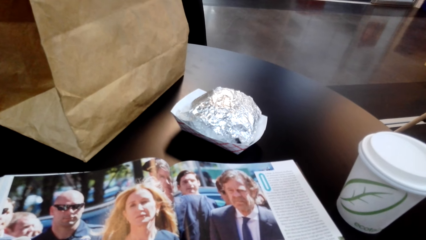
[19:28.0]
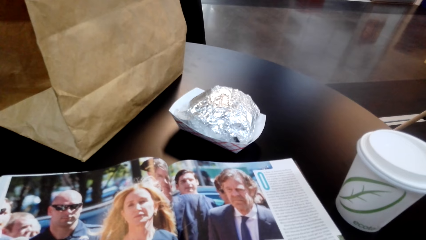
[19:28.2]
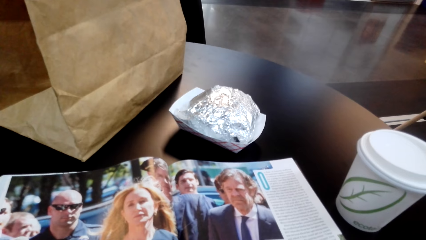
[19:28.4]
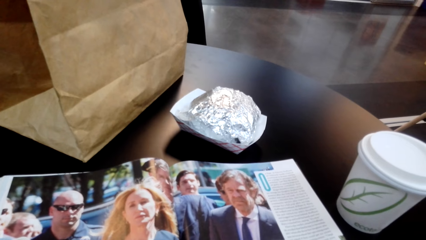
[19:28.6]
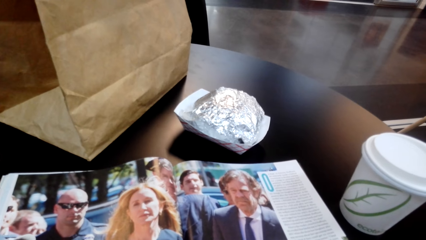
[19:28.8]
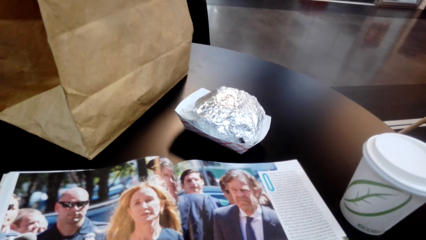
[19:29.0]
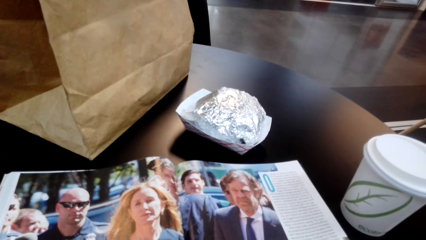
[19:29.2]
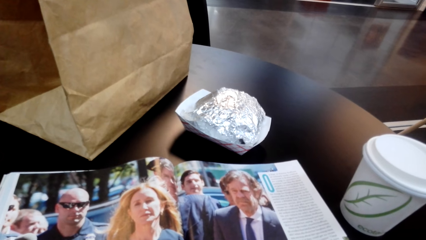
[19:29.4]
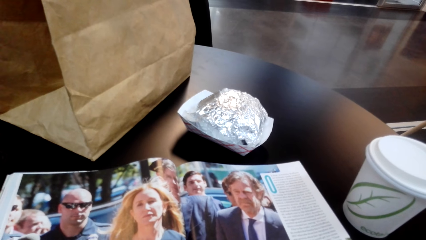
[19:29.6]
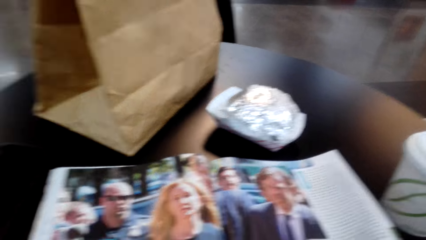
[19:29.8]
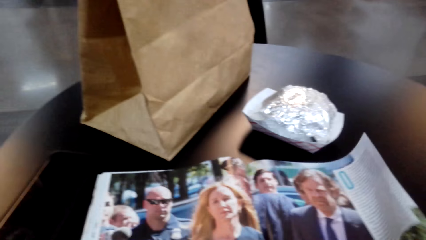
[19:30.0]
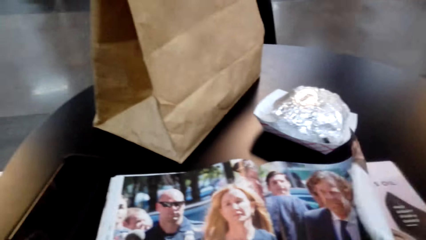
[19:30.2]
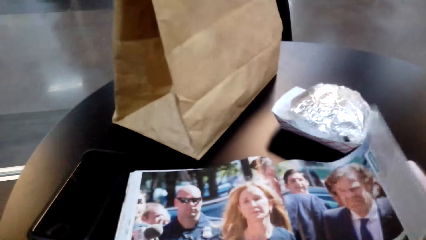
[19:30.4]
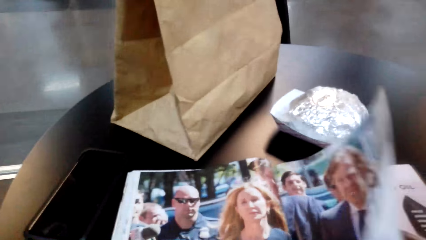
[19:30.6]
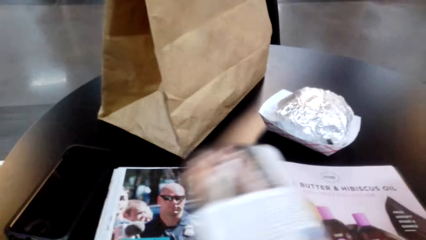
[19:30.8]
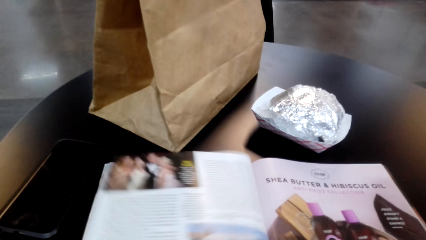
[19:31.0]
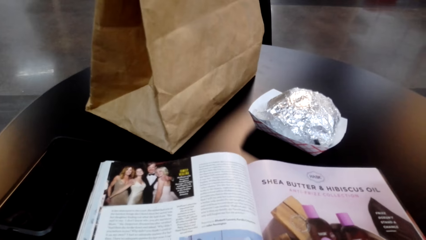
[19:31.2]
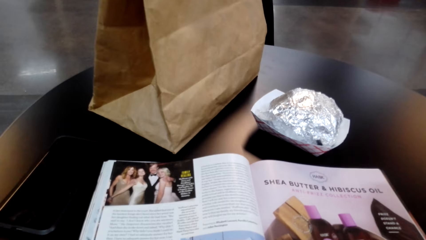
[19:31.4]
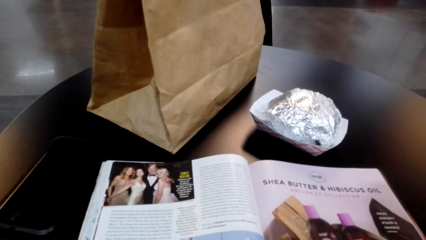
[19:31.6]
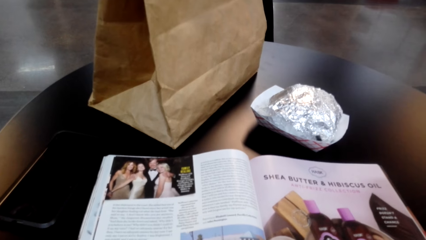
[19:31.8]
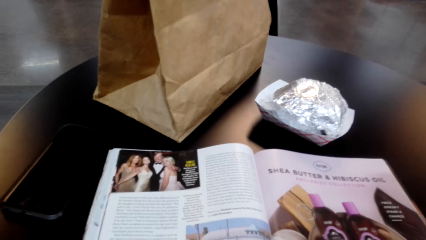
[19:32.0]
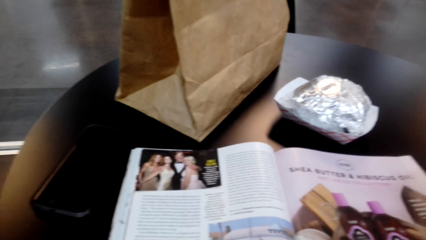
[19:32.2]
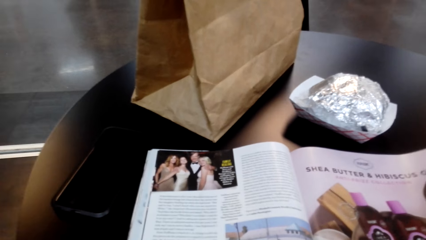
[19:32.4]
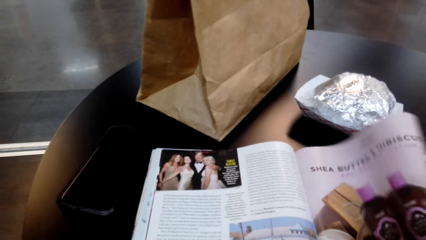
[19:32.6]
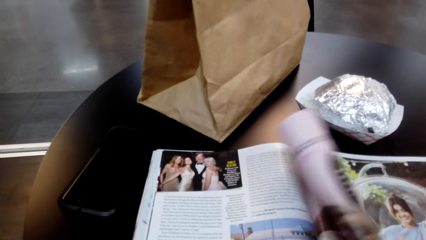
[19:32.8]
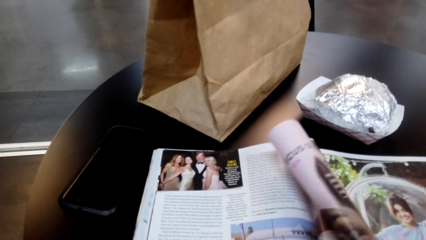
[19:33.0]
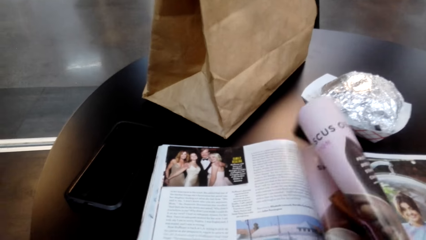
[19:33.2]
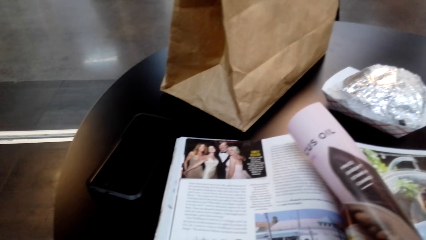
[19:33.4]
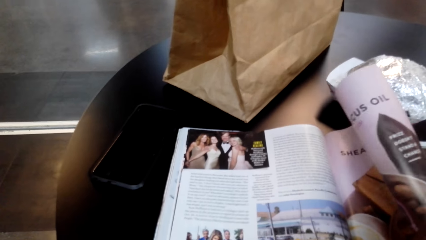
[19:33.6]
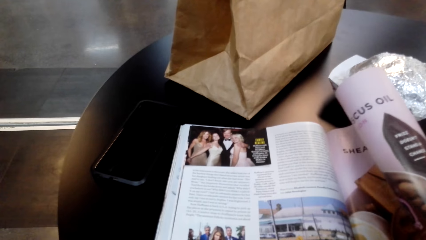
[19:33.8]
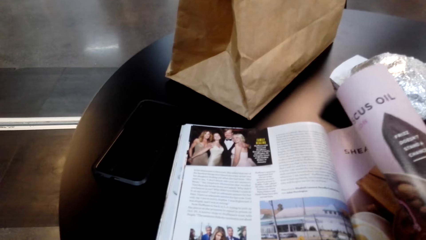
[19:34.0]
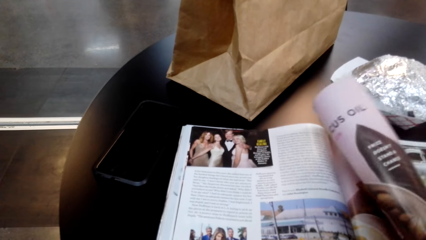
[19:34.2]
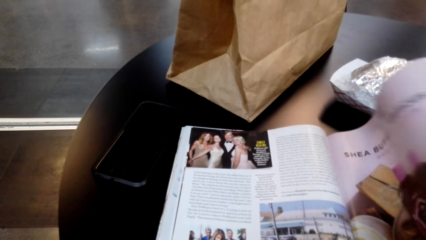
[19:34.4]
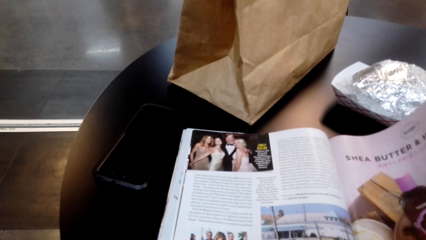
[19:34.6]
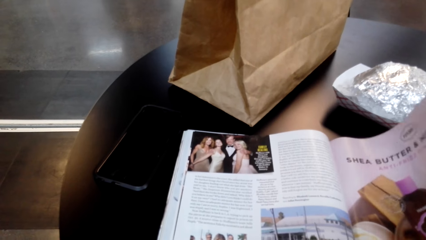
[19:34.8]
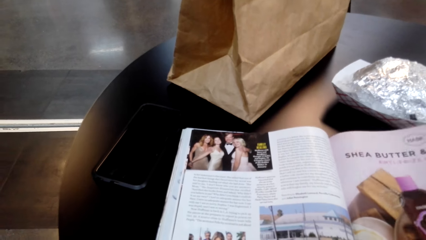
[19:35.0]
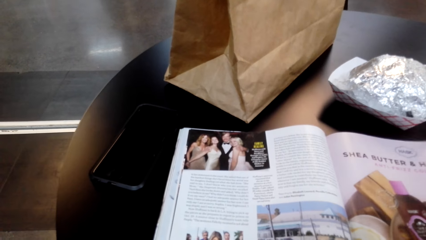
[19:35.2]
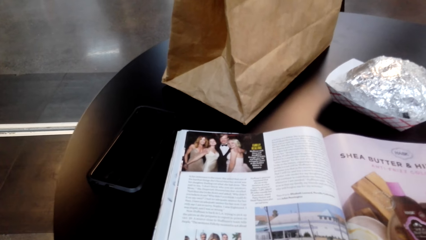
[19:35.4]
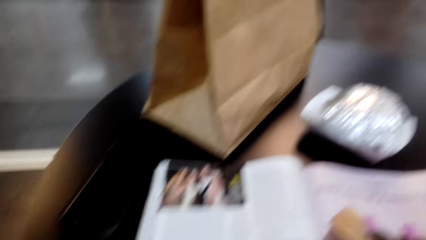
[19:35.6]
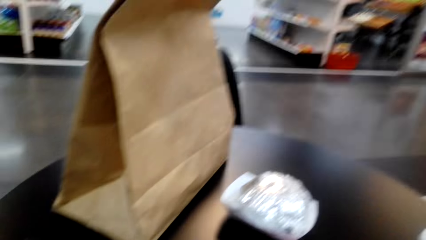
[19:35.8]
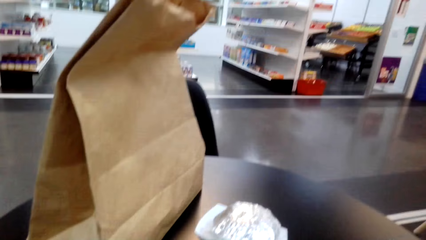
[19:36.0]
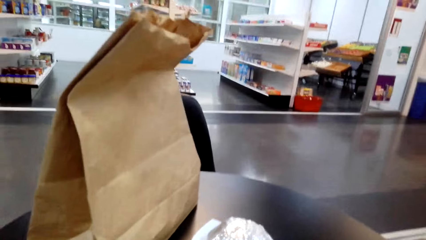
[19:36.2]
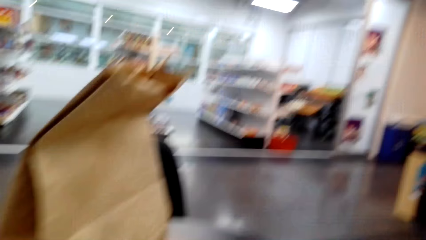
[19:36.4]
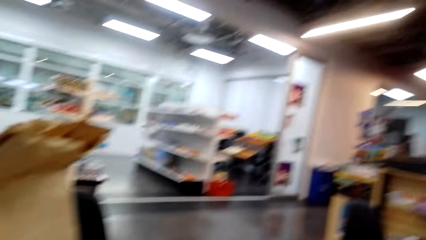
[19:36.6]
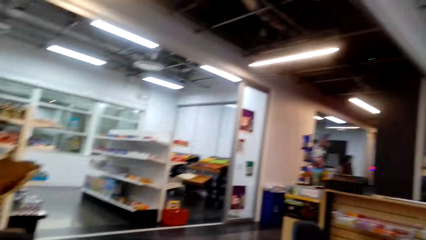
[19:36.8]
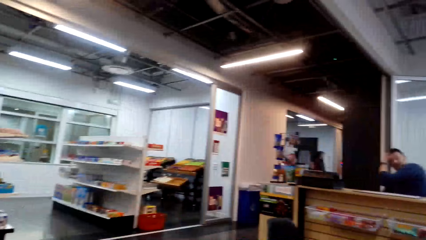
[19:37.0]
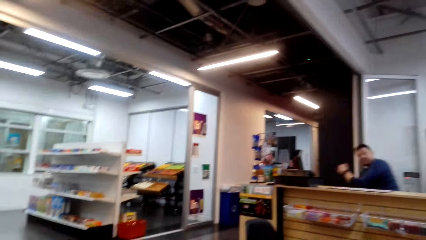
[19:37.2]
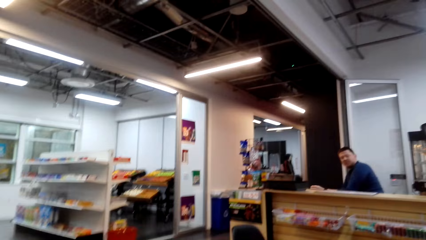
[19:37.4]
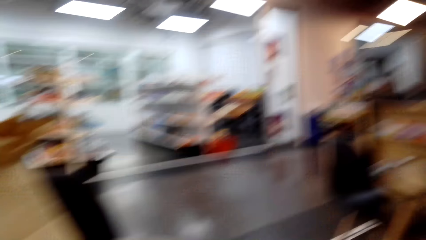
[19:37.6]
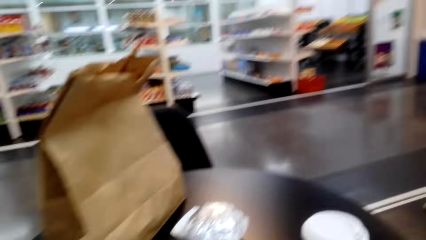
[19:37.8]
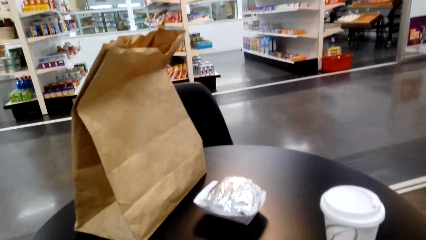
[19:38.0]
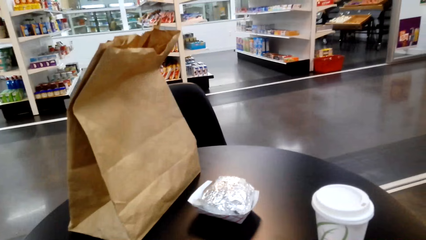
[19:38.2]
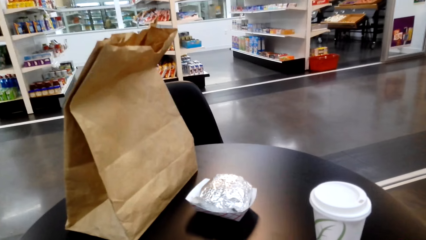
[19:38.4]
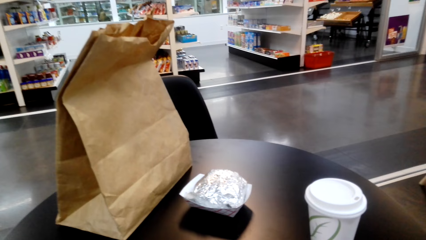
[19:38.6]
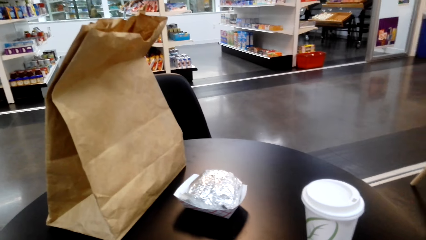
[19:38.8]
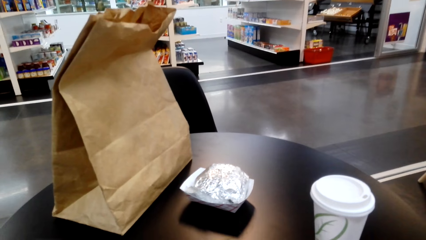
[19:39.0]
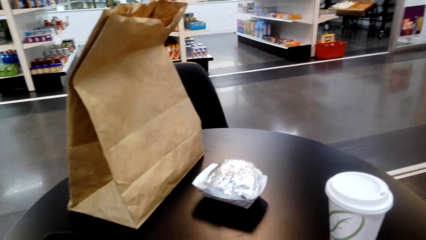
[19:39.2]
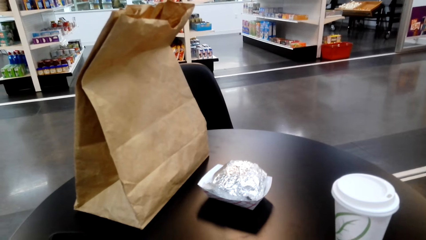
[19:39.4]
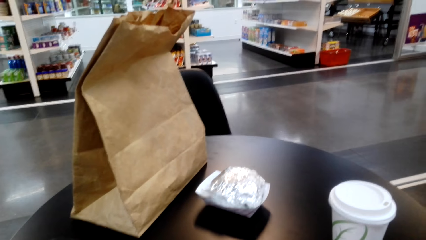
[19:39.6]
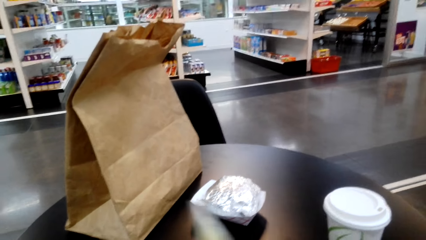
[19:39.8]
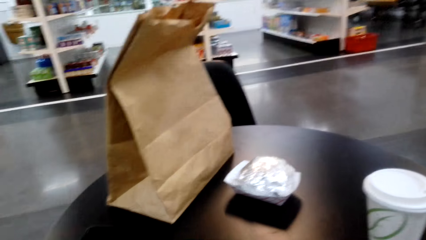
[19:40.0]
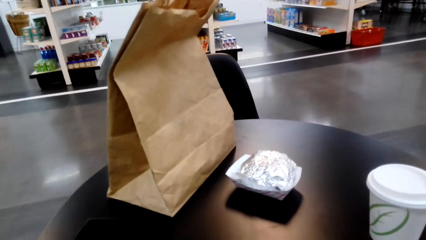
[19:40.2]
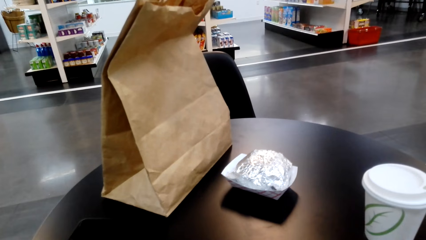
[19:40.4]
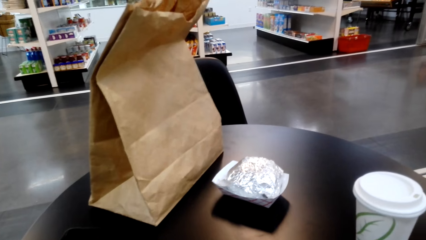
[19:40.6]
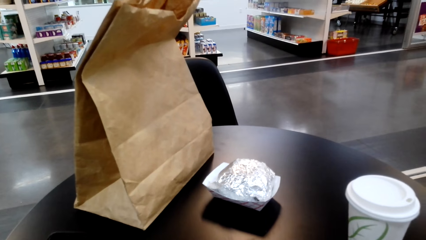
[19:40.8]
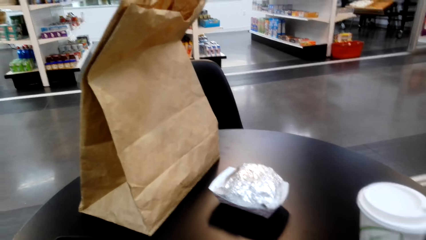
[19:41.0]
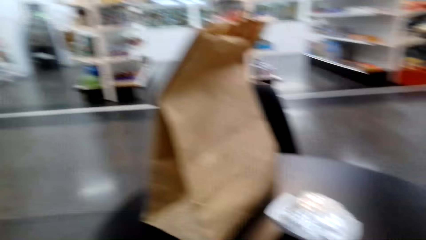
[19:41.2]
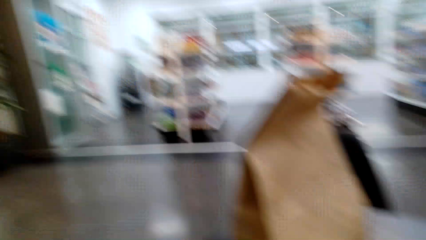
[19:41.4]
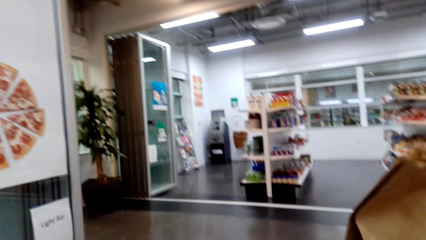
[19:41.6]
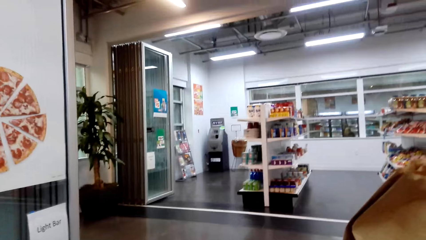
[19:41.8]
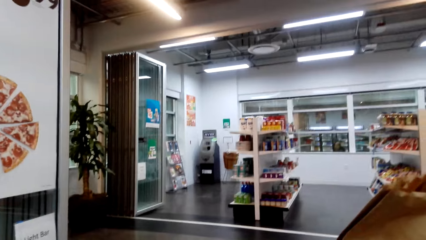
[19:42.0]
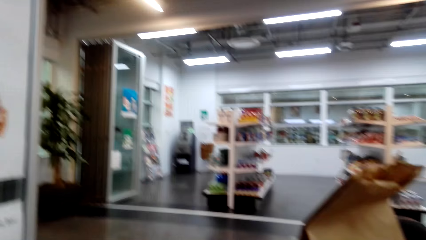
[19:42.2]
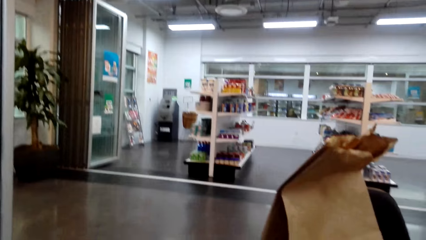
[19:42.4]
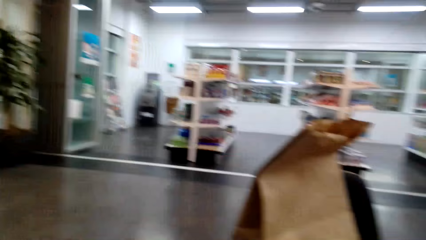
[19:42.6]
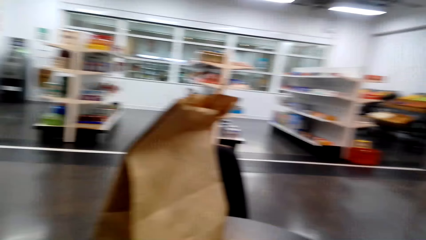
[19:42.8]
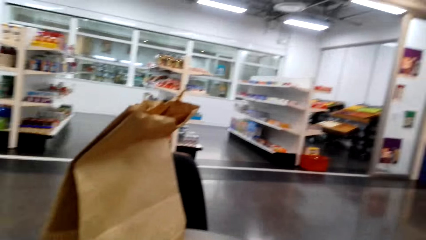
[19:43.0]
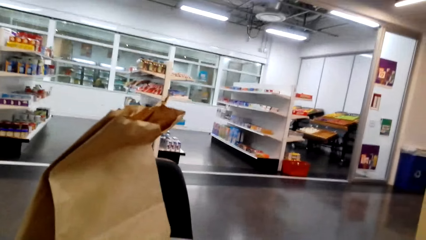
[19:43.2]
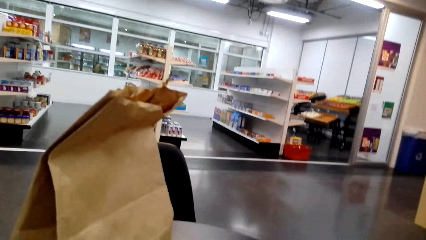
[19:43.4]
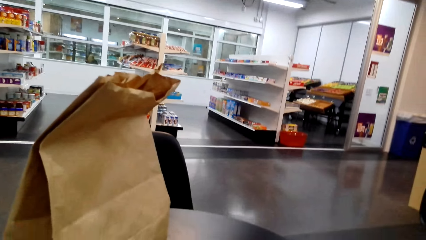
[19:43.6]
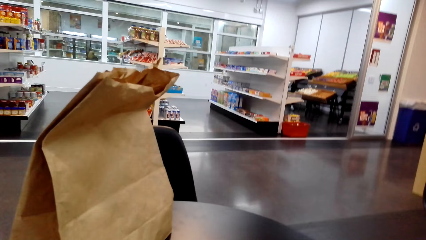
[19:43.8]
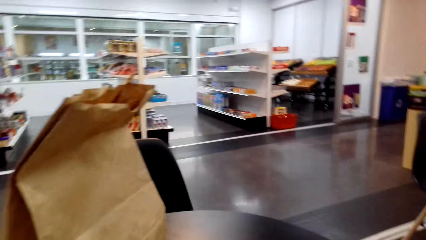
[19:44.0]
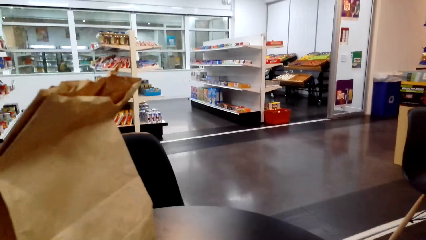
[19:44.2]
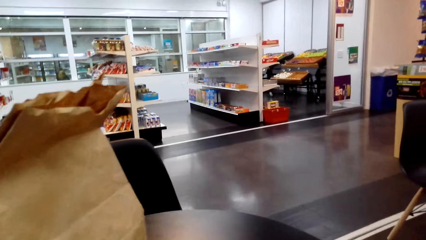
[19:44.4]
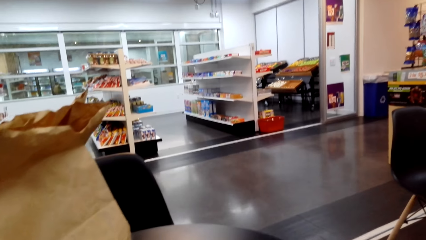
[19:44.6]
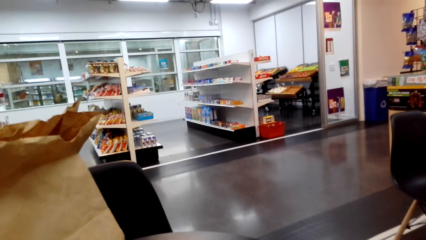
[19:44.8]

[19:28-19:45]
The camera wearer flips the page. They look at the magazine. They look around.
